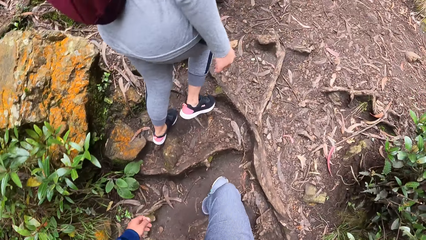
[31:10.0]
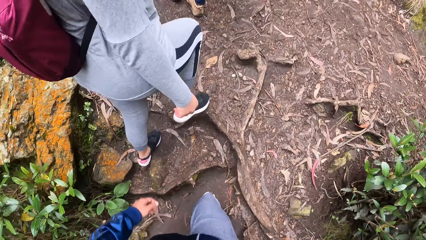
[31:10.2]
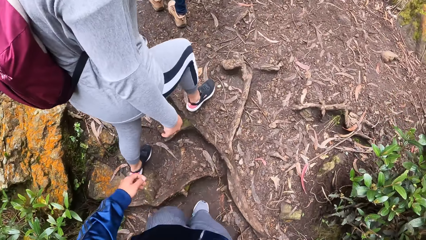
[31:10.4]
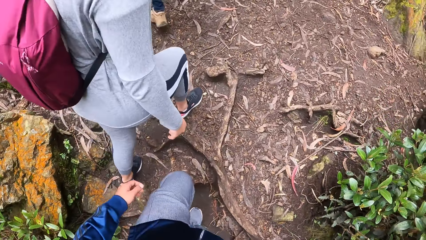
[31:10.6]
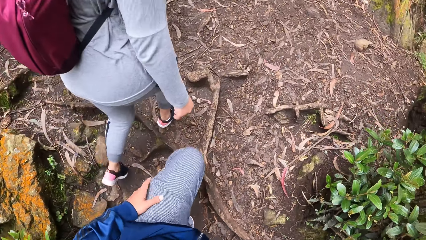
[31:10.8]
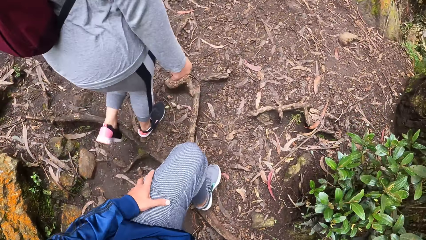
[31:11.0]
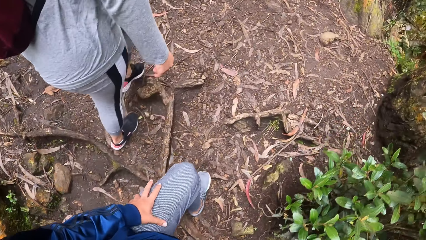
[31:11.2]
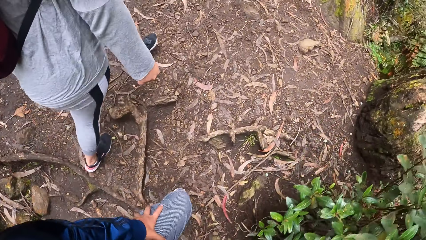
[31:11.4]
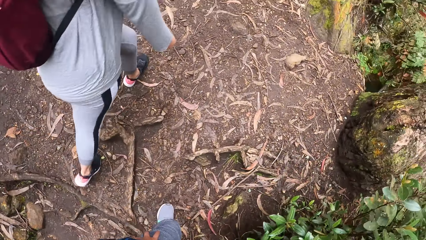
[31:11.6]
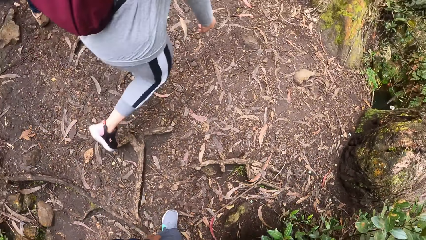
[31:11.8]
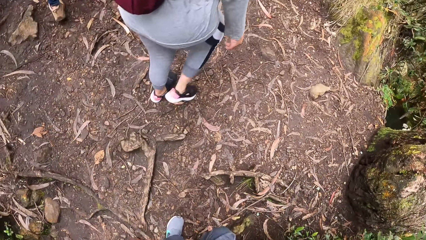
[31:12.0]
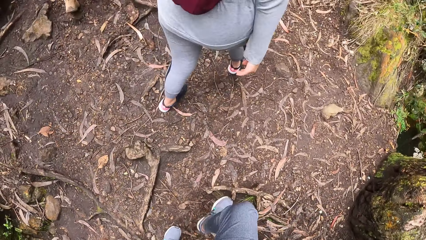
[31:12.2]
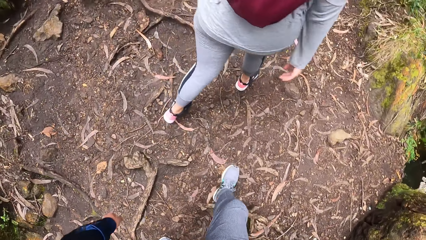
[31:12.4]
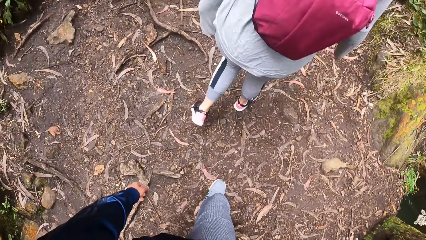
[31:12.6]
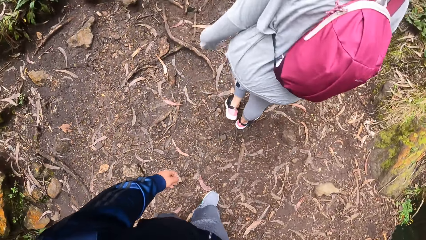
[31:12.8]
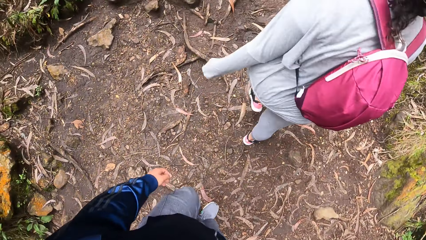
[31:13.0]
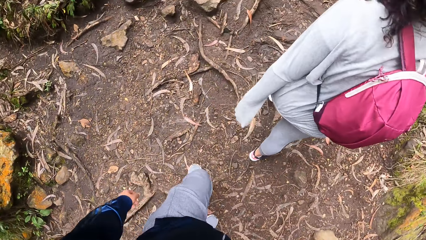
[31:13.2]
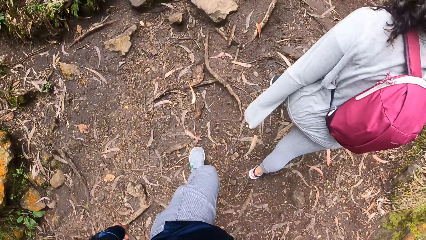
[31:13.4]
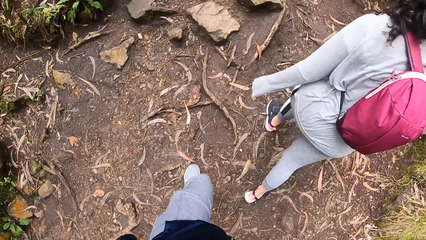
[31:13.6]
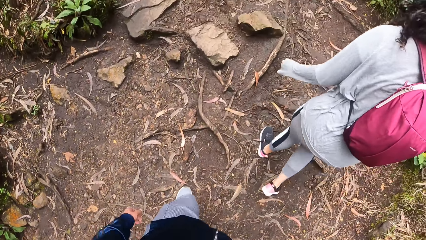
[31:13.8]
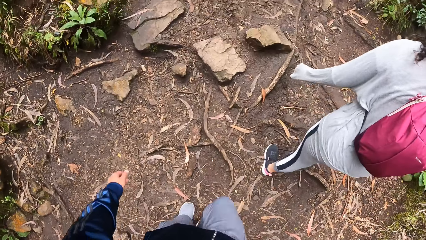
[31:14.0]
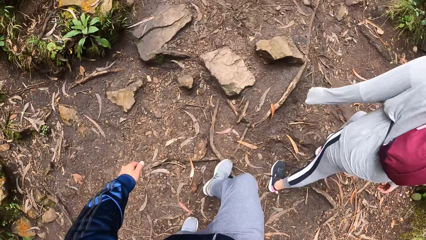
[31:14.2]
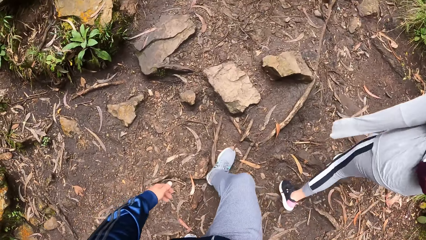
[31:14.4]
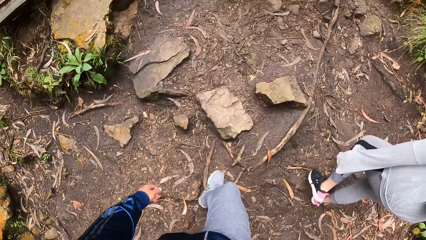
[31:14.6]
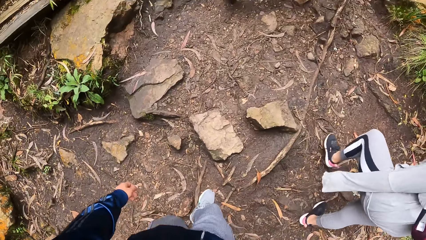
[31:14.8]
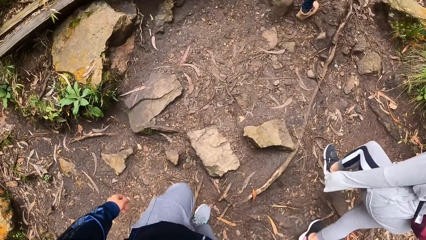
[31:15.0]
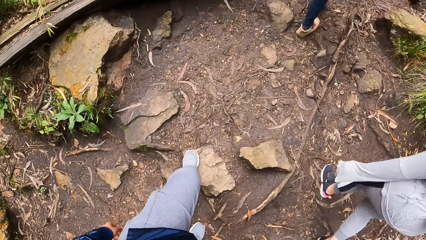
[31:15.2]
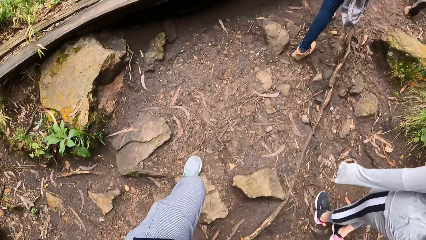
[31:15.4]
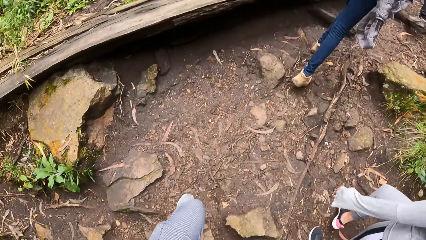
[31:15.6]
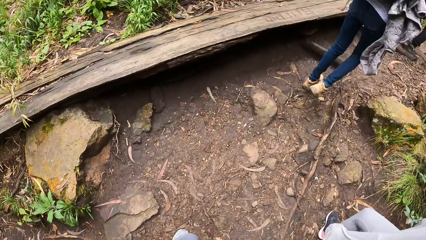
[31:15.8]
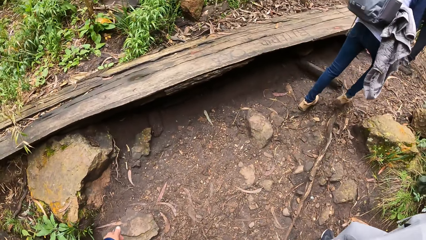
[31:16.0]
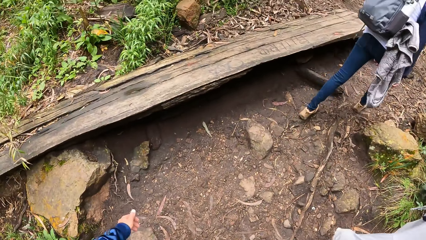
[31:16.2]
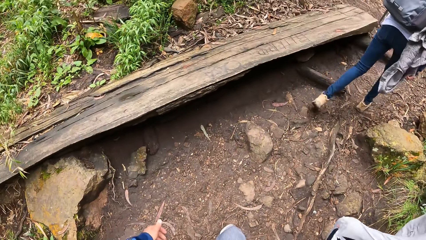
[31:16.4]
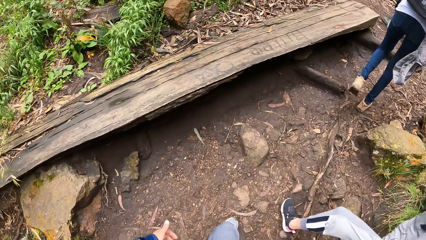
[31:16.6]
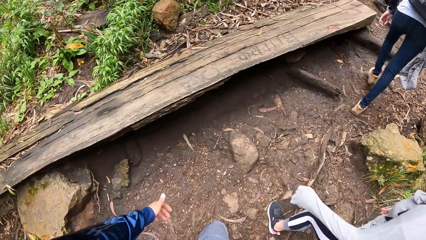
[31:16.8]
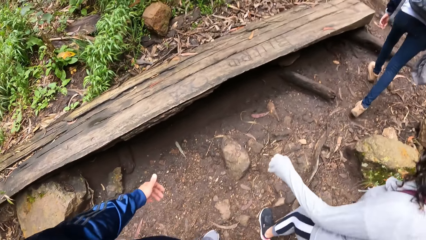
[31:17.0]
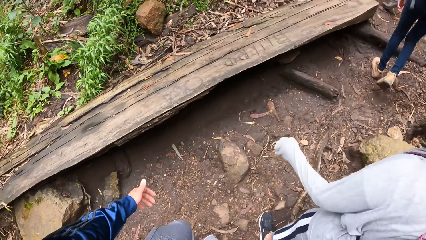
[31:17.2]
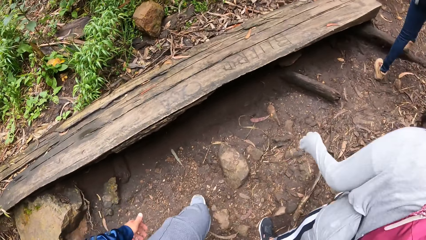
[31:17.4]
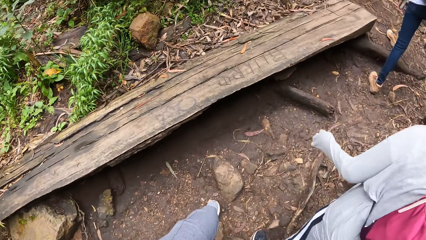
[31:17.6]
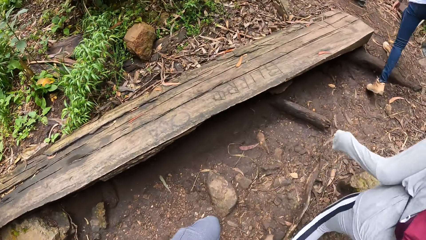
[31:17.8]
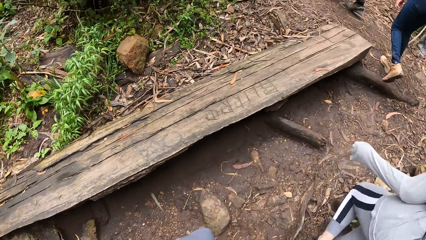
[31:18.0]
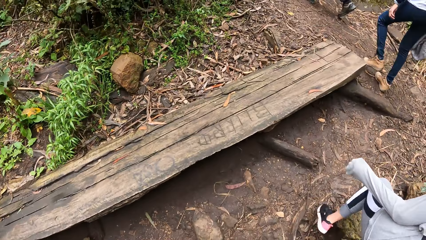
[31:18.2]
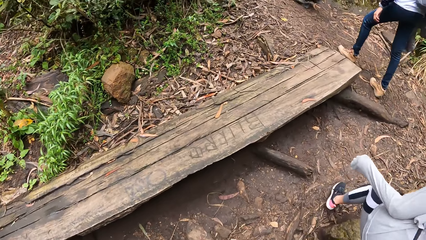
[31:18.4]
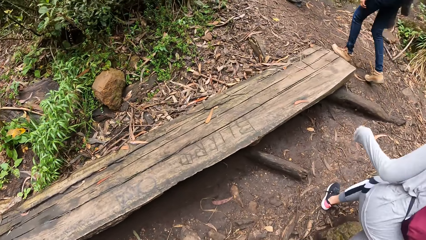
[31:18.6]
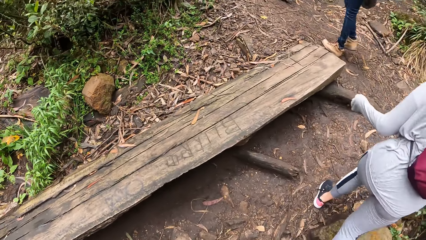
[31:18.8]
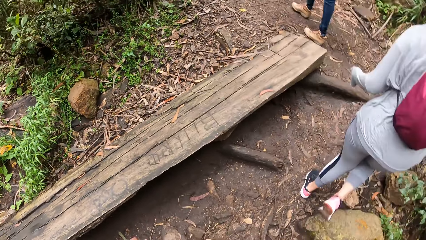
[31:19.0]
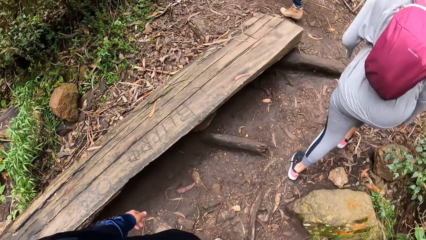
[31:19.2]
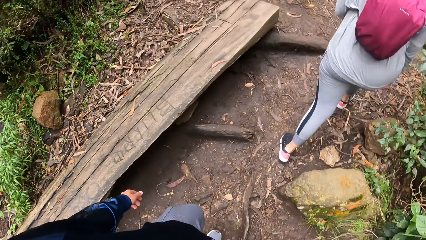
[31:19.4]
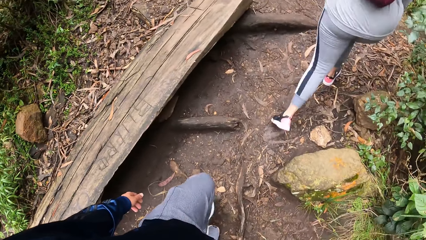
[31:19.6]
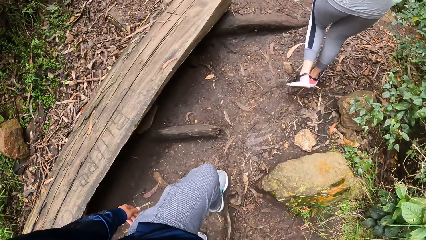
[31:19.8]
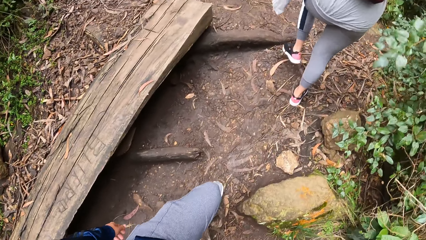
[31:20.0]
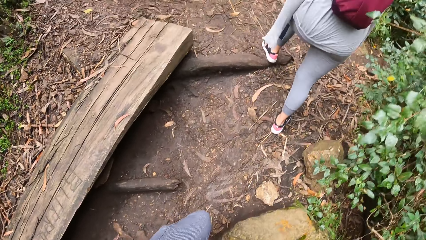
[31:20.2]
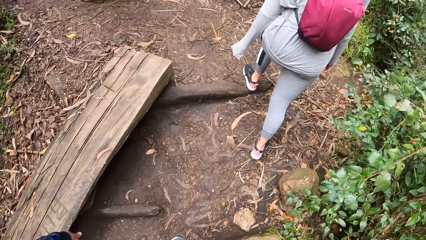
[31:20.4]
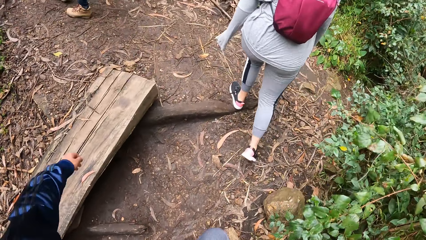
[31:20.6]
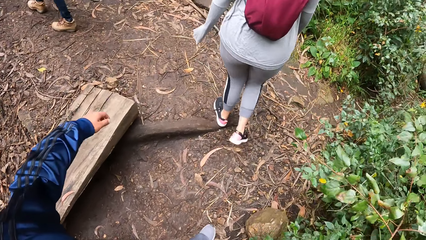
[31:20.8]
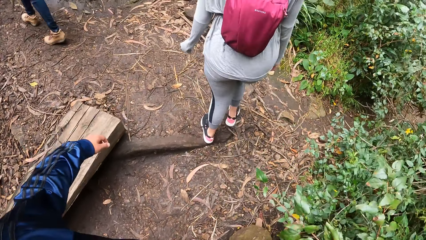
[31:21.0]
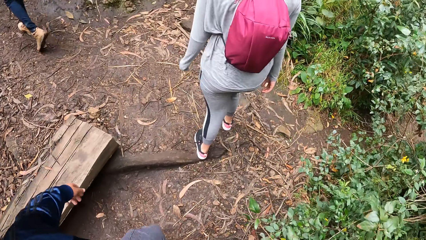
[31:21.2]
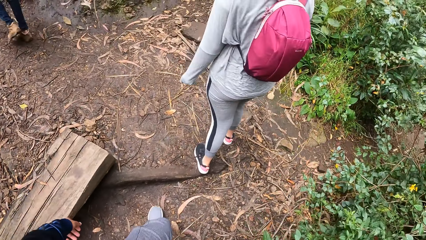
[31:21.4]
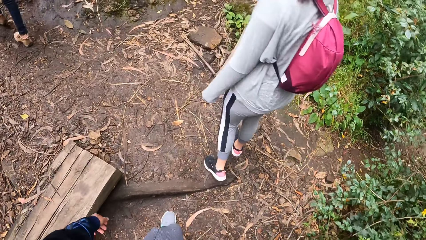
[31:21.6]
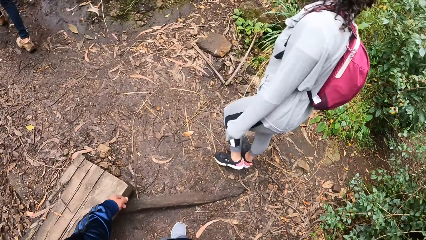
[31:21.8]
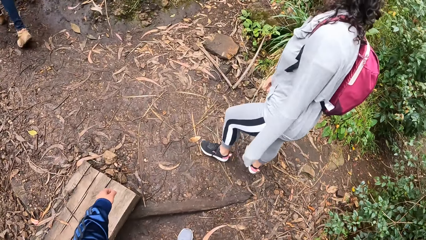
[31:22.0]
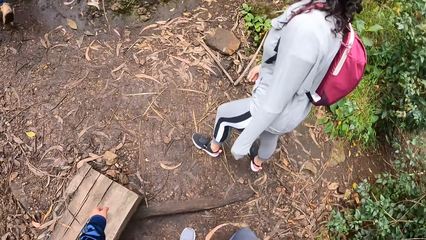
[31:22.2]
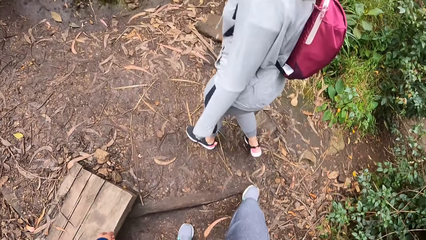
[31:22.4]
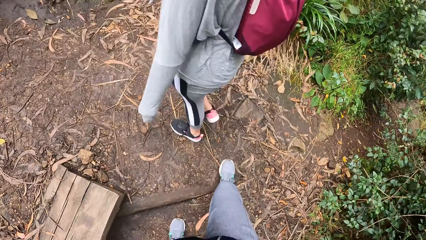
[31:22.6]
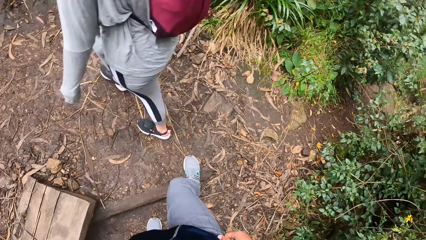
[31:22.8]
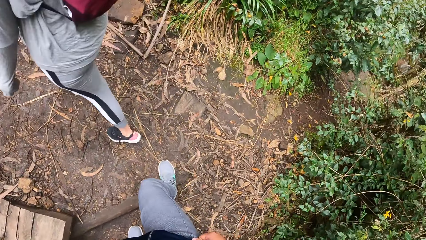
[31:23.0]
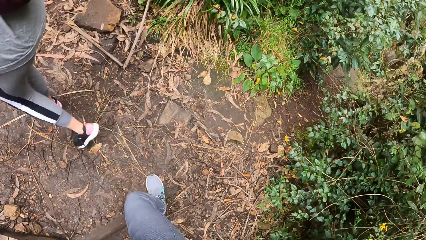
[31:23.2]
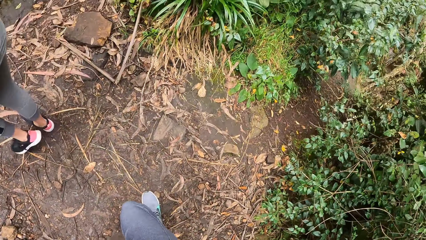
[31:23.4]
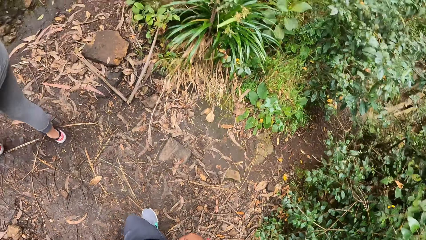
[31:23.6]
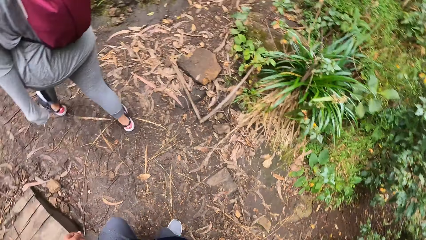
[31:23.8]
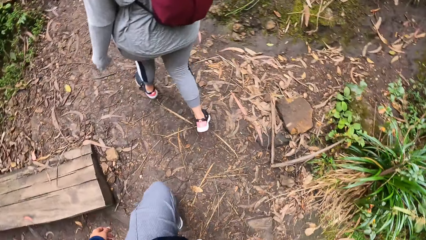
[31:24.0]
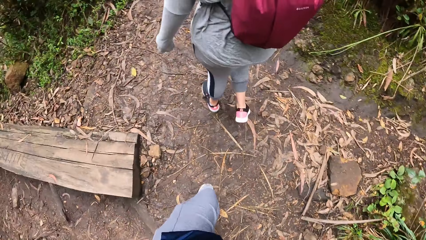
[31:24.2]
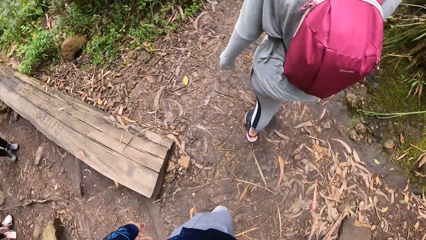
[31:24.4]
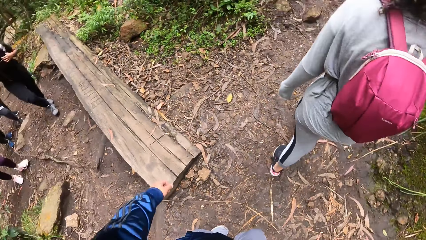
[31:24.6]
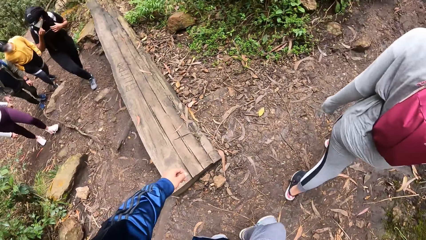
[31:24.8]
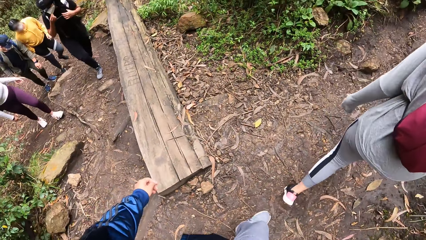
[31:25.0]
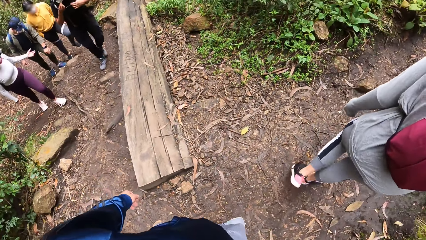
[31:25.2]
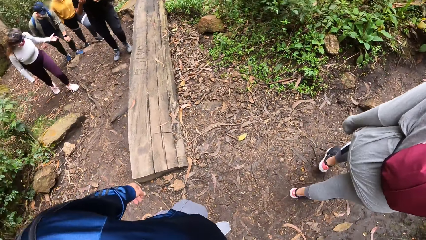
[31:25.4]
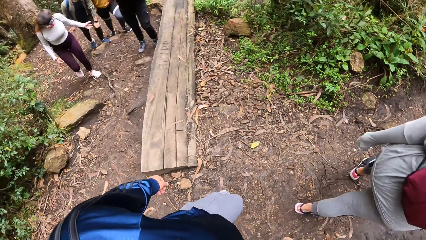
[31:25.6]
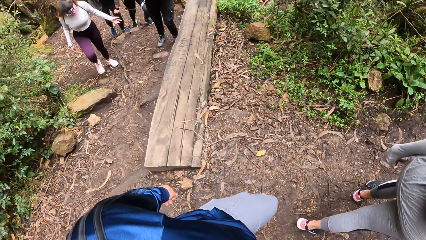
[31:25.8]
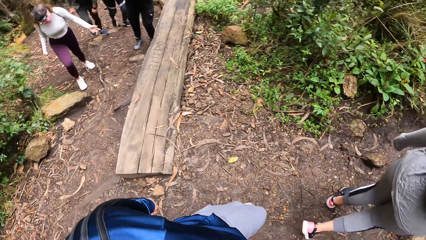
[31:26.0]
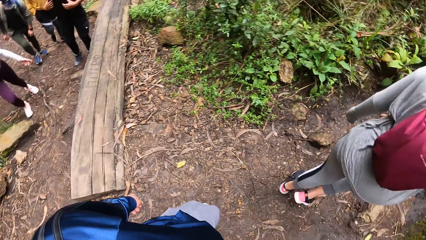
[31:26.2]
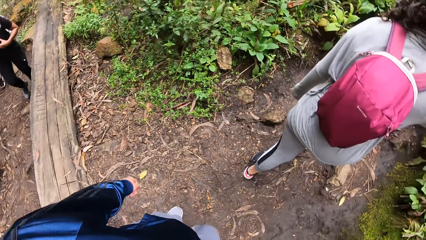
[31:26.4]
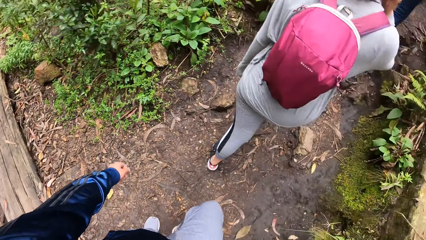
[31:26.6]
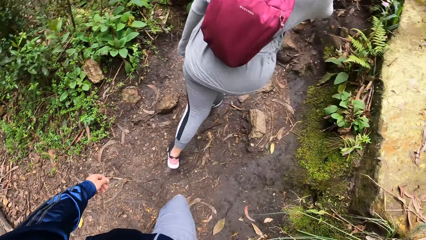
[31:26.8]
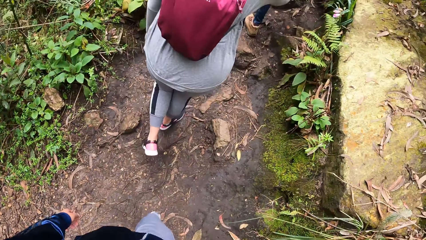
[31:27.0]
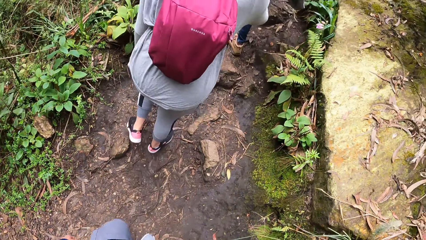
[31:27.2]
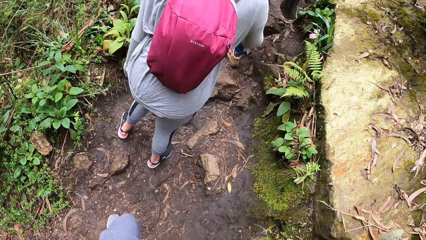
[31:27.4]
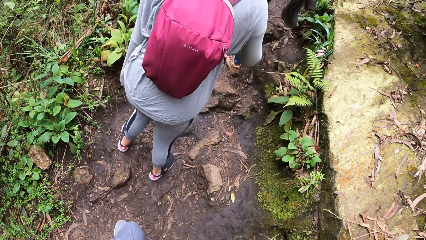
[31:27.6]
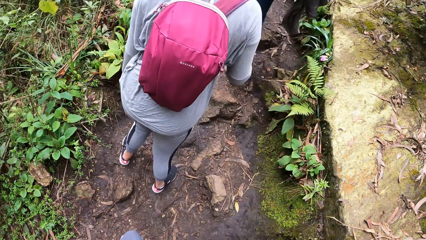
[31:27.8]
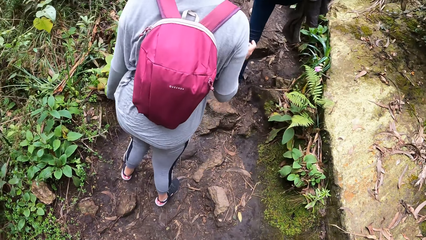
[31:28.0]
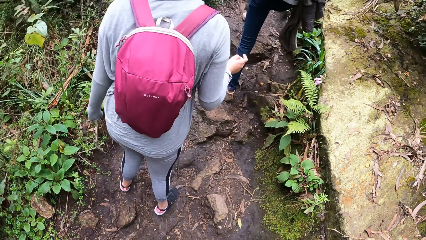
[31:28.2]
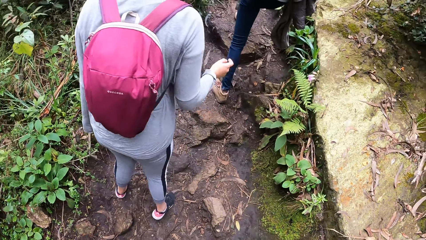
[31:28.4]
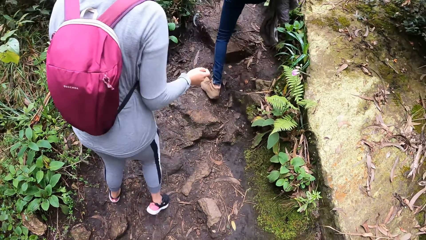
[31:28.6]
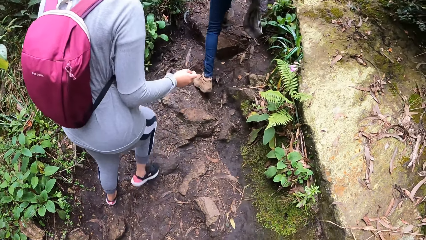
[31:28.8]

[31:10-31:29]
A woman walks on the pathway. Another woman walks on the pathway.
